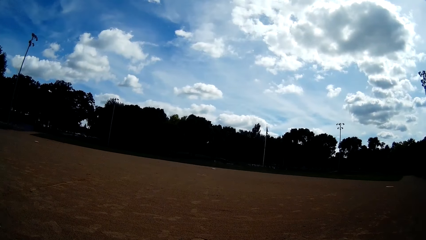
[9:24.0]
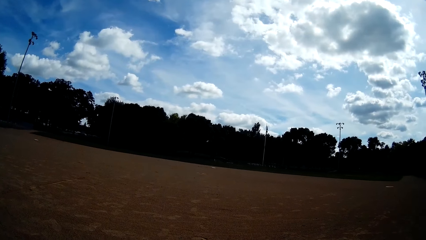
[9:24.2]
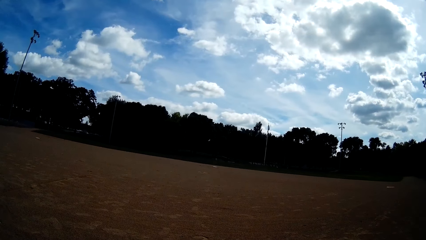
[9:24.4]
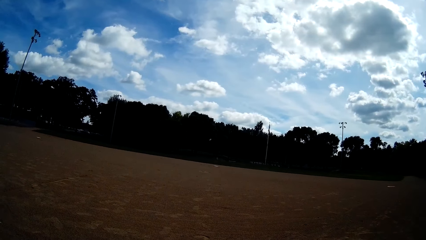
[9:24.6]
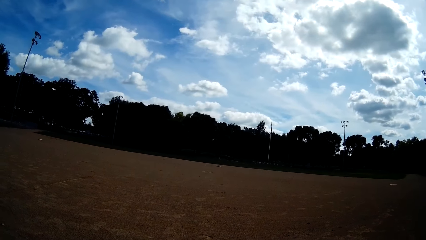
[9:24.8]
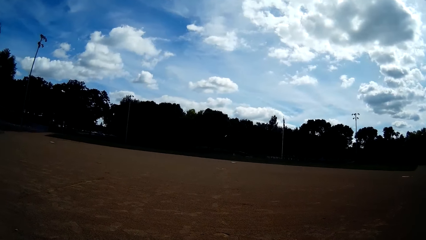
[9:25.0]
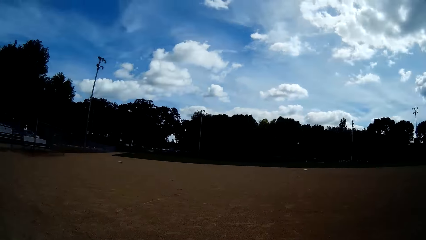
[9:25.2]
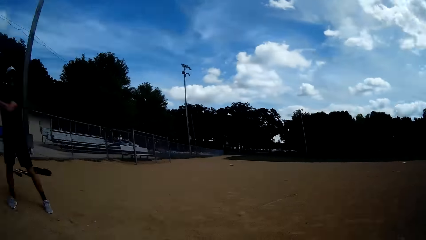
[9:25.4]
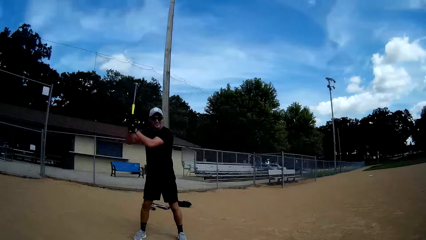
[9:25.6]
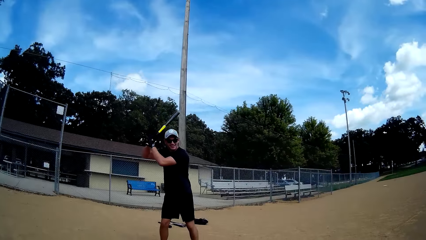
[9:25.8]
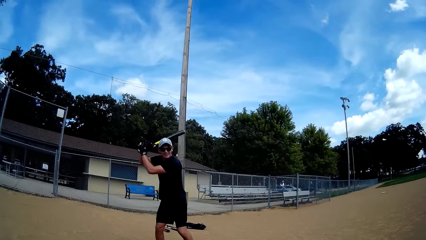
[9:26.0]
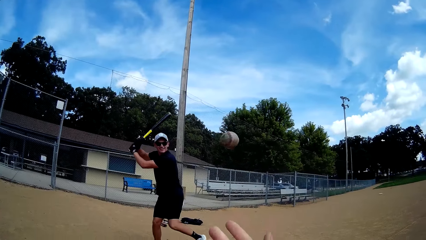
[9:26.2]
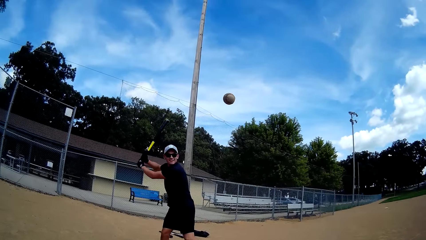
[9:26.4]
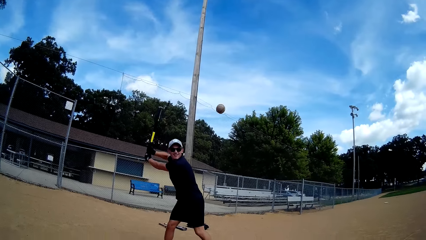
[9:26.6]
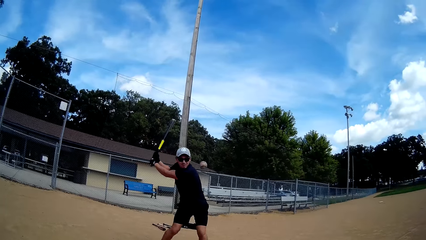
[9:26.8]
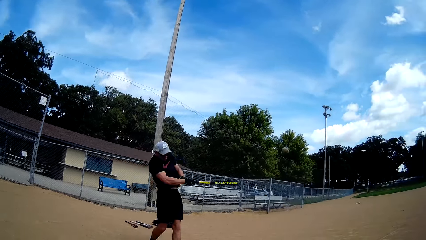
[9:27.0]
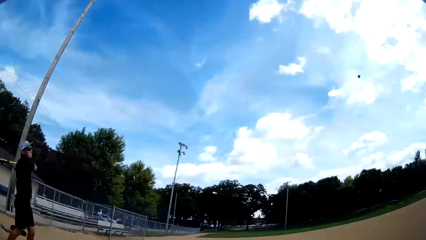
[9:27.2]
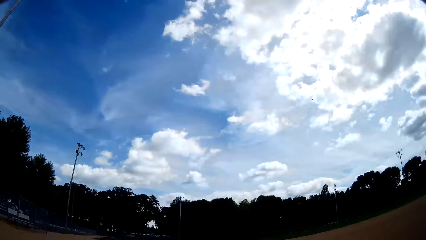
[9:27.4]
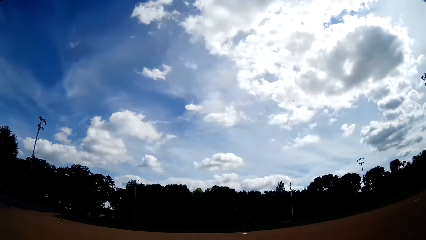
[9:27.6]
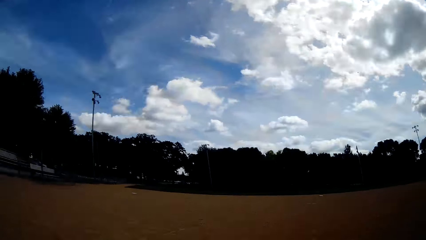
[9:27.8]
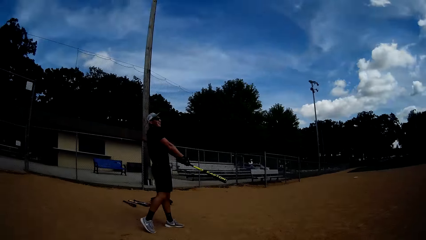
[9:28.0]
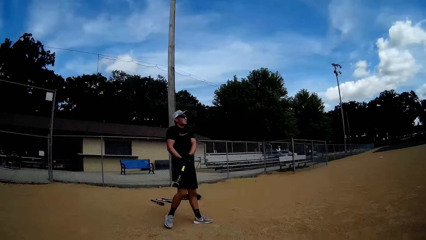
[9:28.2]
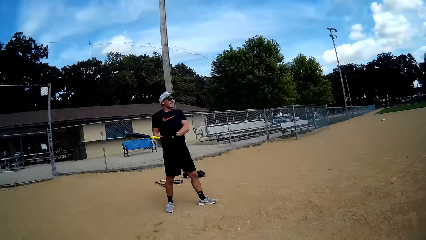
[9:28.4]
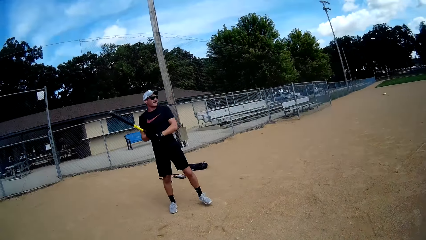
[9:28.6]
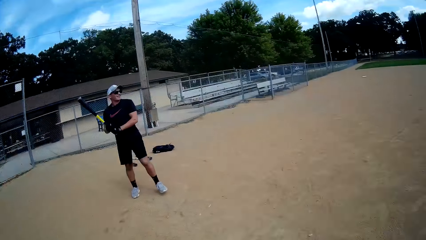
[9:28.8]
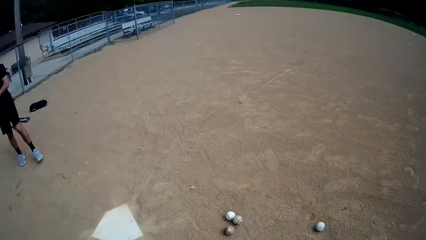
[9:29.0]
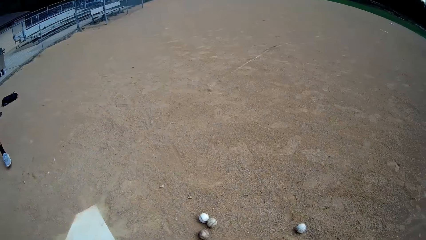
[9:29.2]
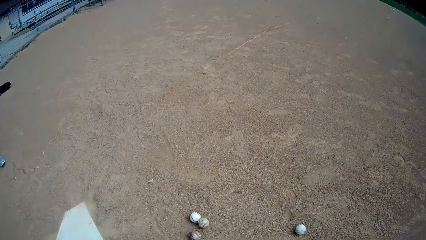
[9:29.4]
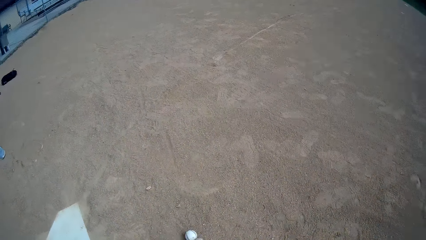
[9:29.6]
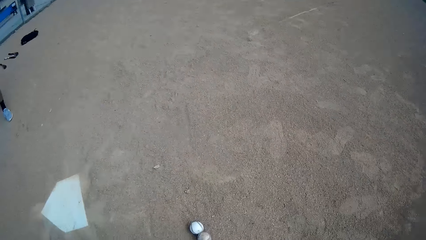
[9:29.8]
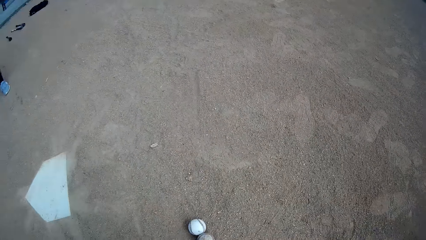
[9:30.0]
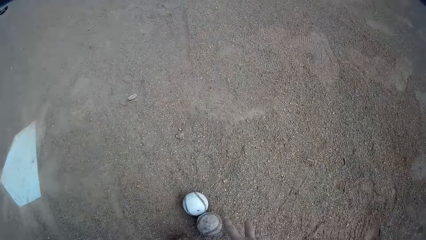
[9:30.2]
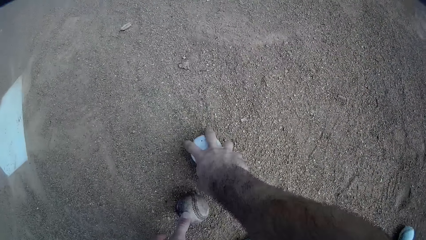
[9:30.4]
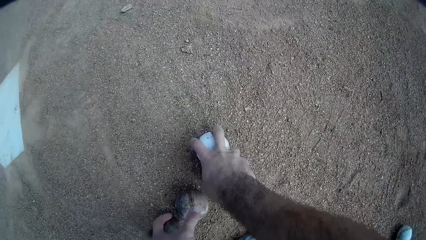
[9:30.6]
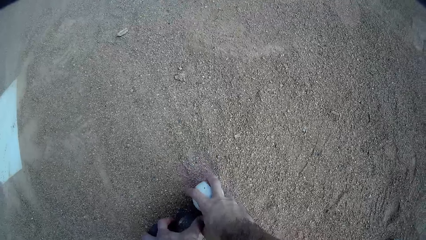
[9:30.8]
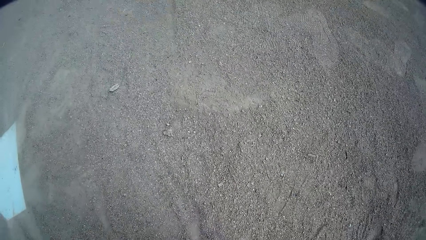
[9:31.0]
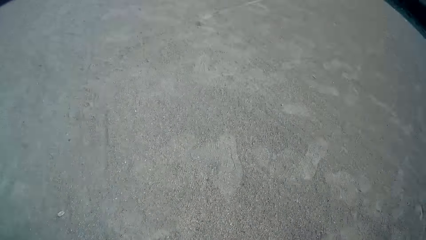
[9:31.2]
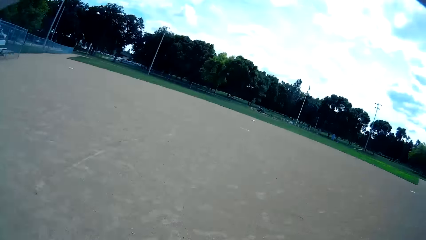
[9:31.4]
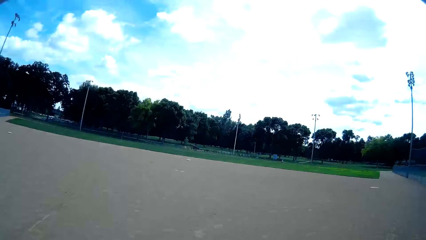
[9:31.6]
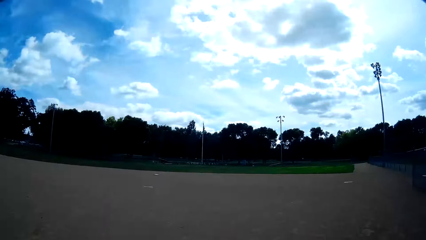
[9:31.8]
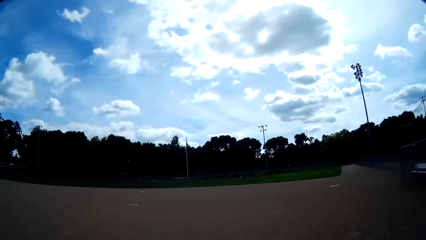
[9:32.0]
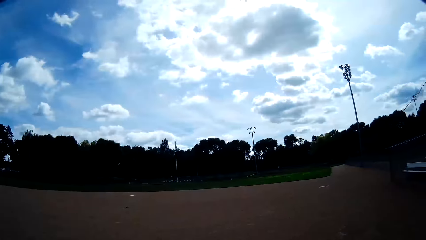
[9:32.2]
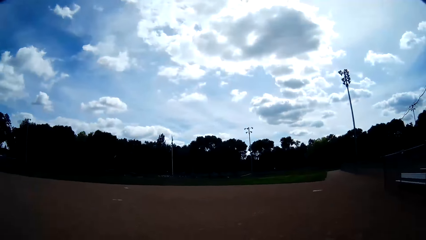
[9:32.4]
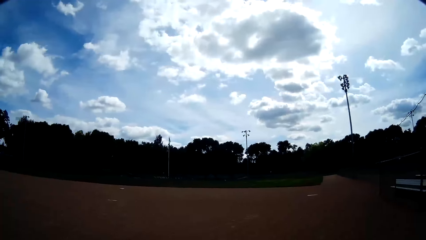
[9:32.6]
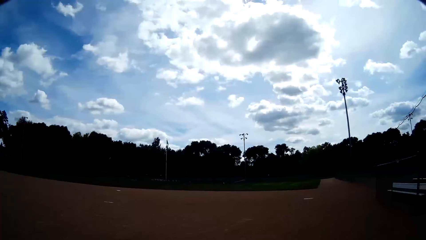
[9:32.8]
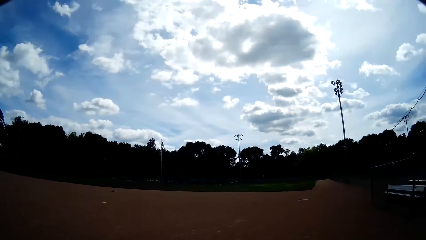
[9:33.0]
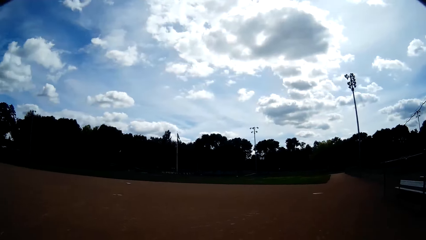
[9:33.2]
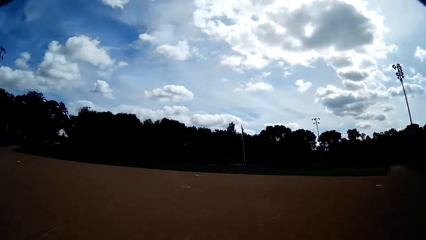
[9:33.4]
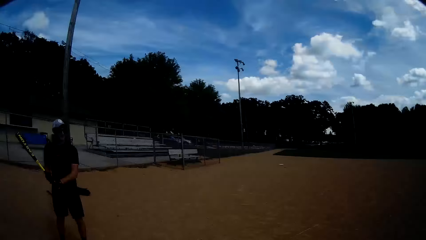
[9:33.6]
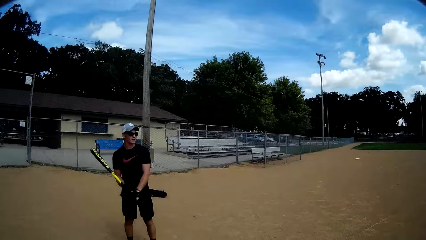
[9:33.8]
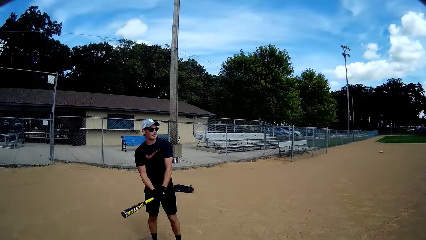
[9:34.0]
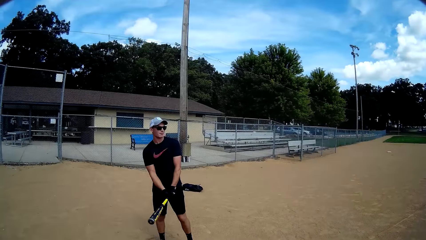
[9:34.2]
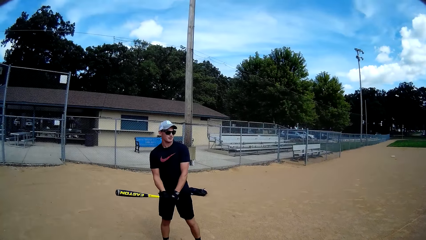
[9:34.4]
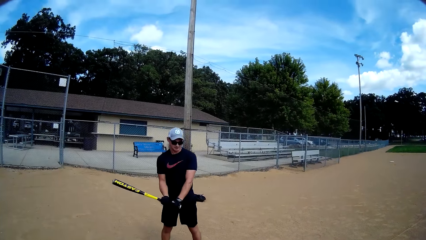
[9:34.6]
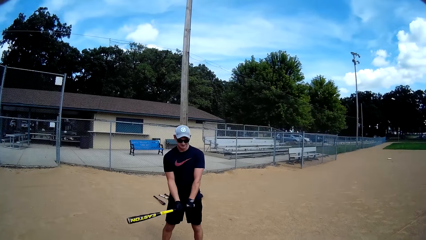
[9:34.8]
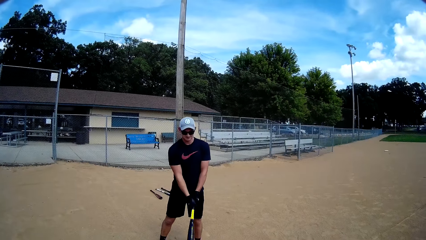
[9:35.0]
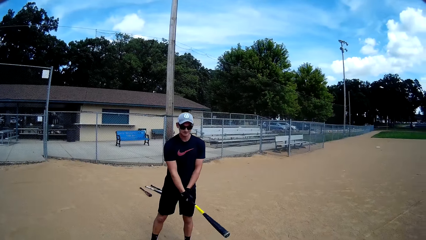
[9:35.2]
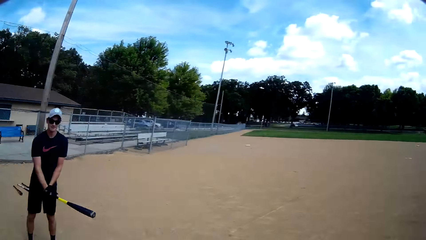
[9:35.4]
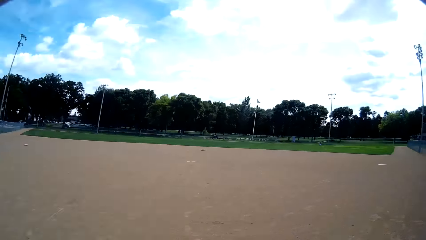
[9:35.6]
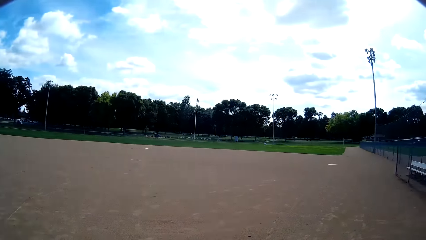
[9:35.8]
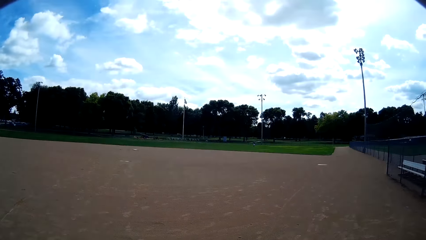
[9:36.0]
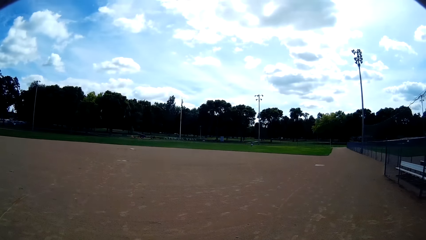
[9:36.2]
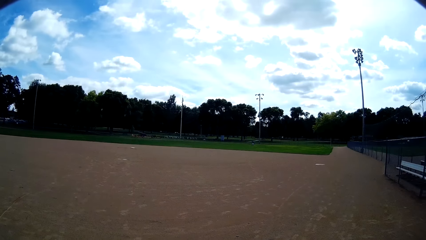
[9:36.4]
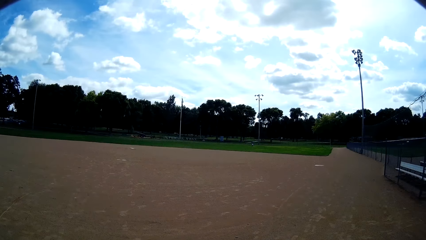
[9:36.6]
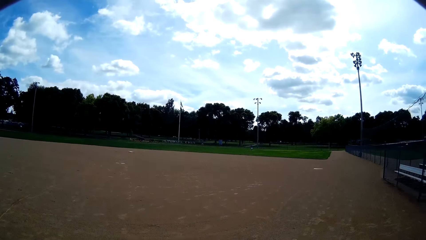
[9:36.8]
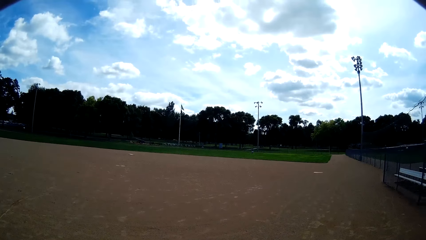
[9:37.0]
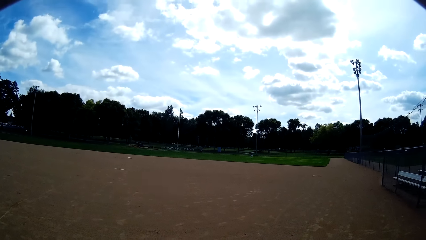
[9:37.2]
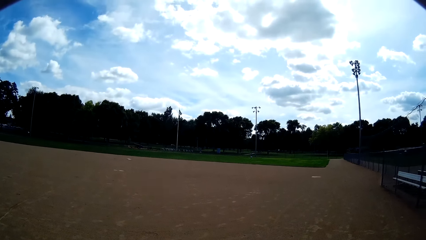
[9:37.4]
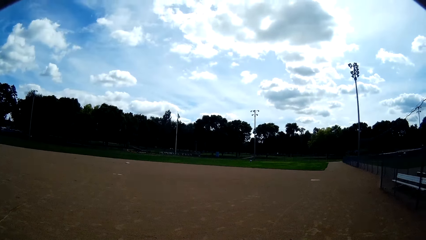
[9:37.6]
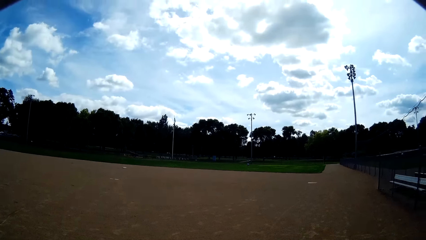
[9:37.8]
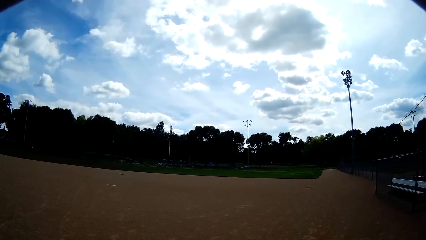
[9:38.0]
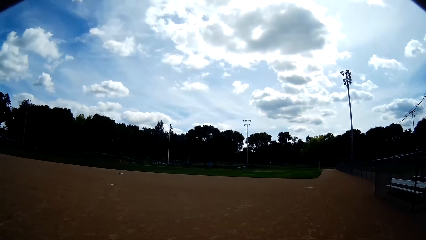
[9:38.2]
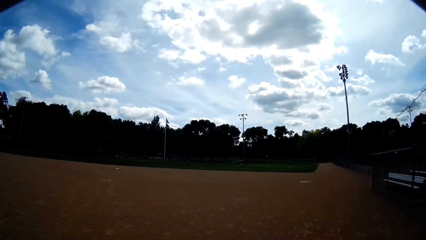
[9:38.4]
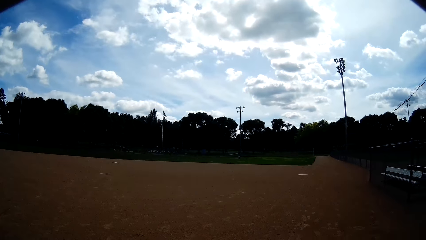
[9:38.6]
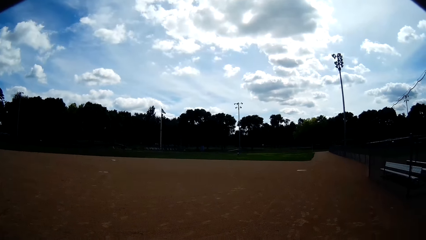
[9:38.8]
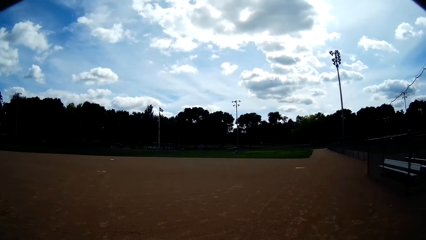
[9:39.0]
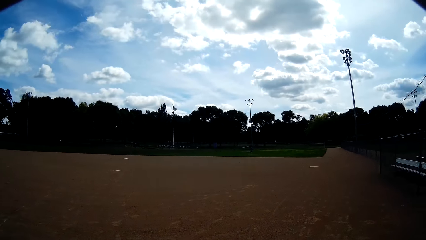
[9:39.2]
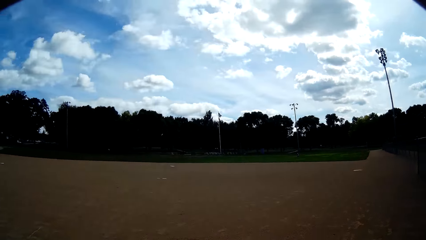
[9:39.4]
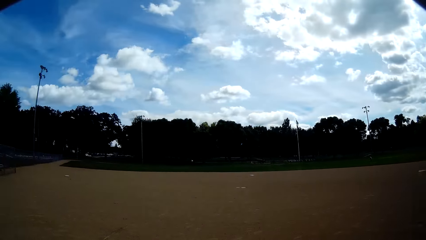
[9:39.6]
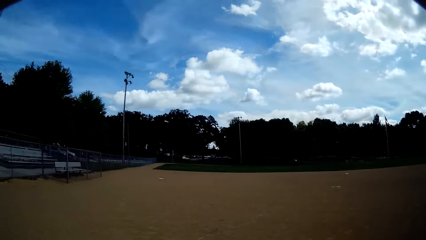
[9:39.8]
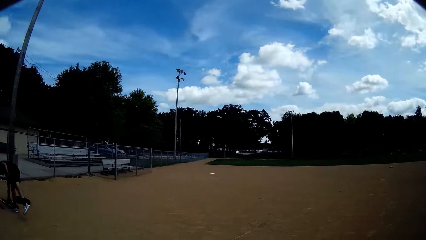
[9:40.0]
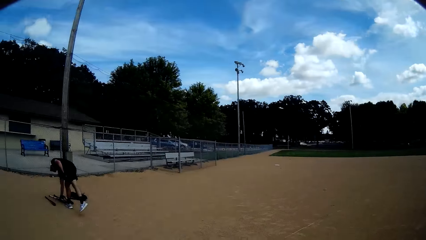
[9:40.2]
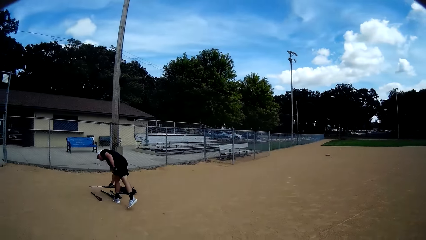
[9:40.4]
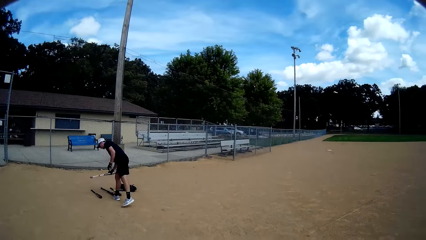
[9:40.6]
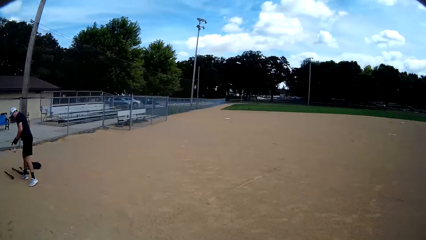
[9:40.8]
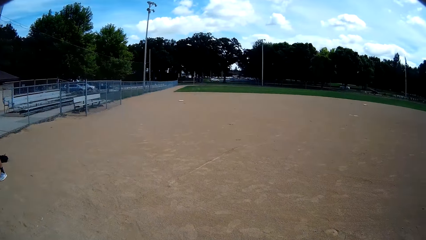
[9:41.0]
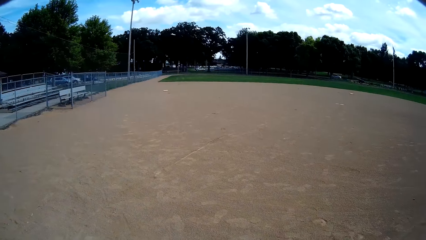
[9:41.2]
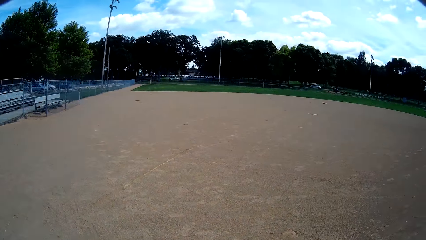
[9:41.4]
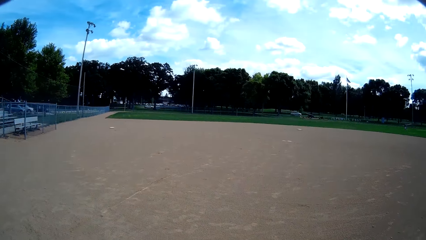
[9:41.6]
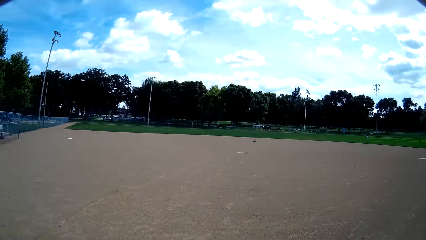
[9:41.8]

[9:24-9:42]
The camera wearer looks at a man. They throw a baseball to the man. The man hits the baseball with a bat. The camera wearer looks at the baseball. They look at the man. They speak to the man. They bend. They pick up baseballs on the ground. They stand. They look around. The man speaks to the camera wearer. The camera wearer looks at the man. The man swings the baseball bat. The camera wearer speaks to the man. They look around. They speak to a person. The man picks up the baseball bat. The camera wearer looks at the man.
